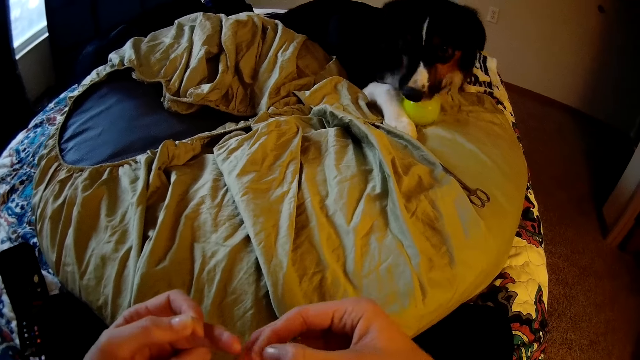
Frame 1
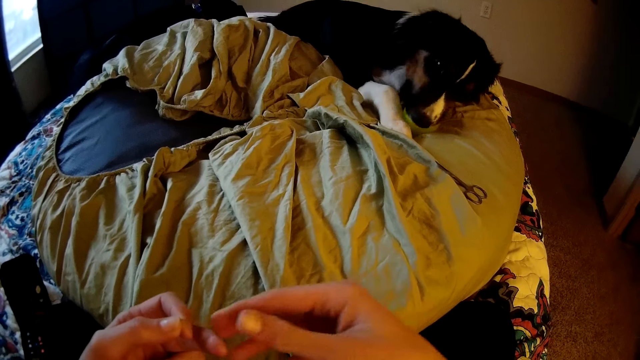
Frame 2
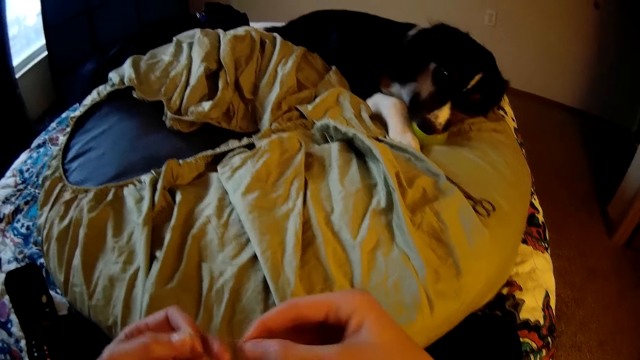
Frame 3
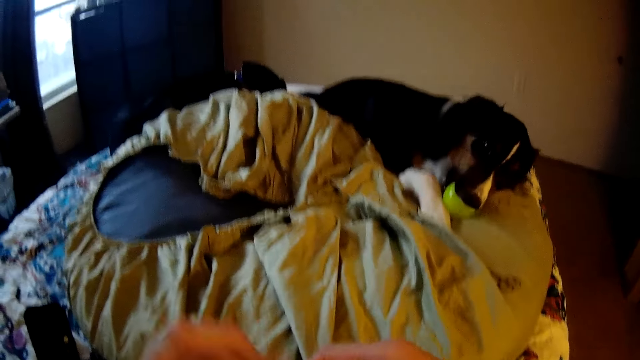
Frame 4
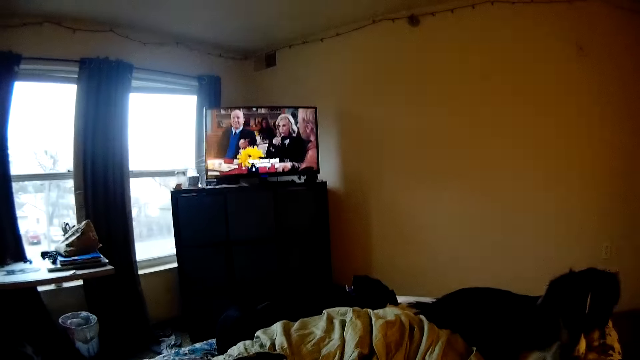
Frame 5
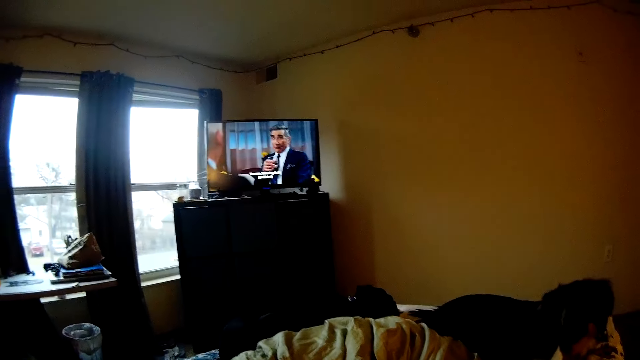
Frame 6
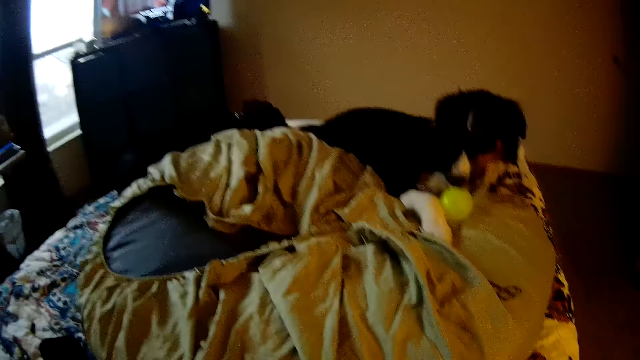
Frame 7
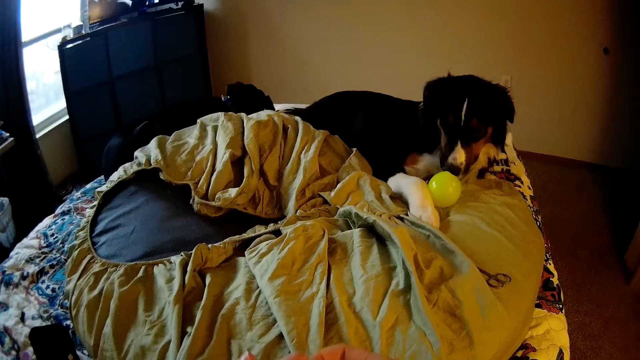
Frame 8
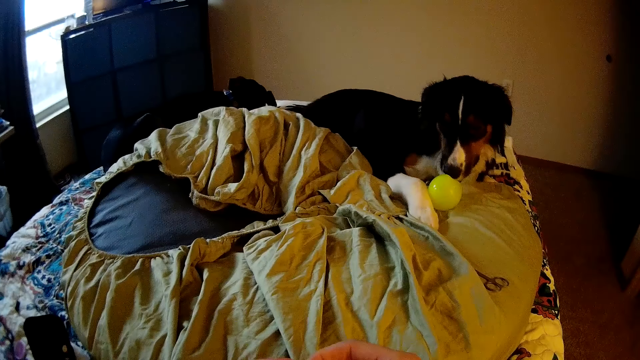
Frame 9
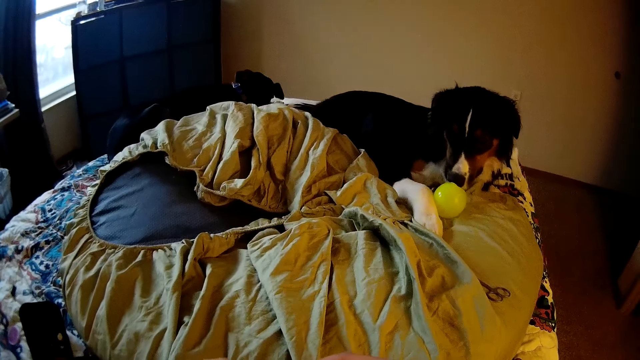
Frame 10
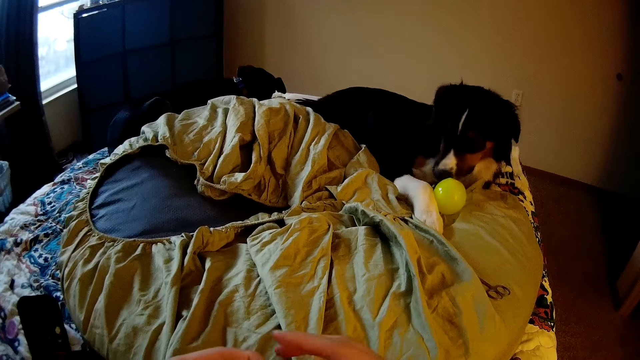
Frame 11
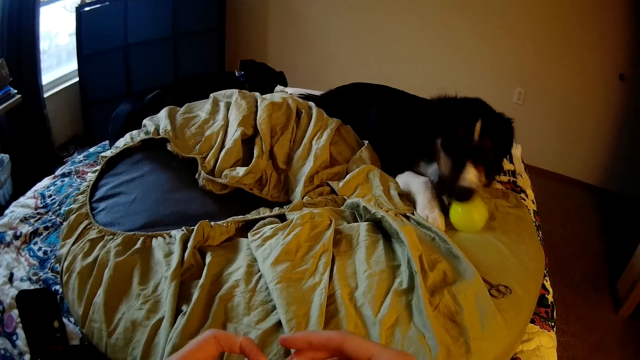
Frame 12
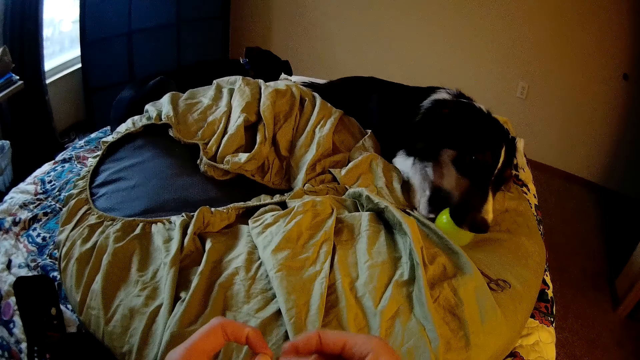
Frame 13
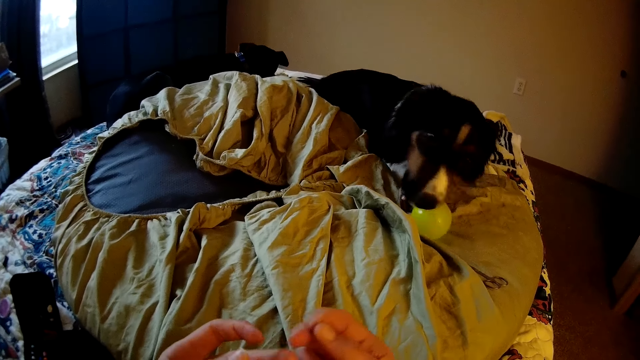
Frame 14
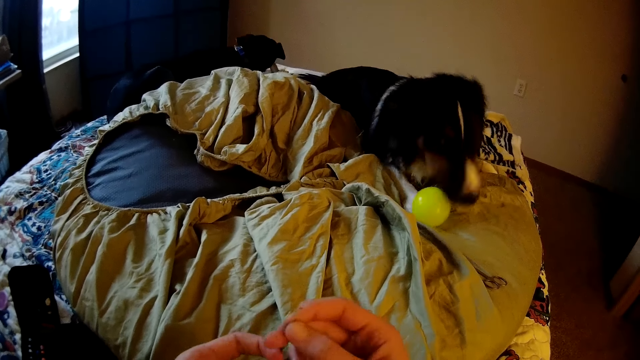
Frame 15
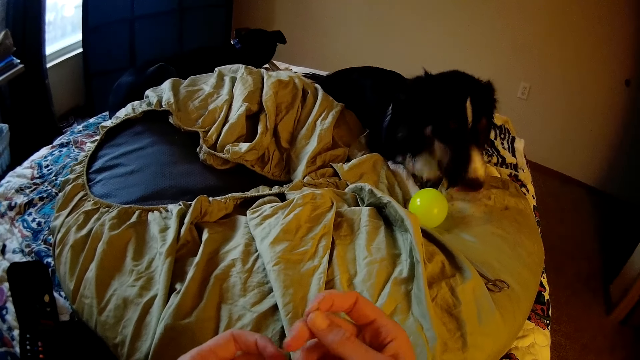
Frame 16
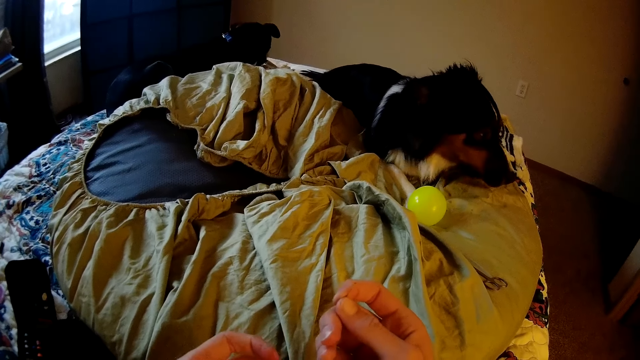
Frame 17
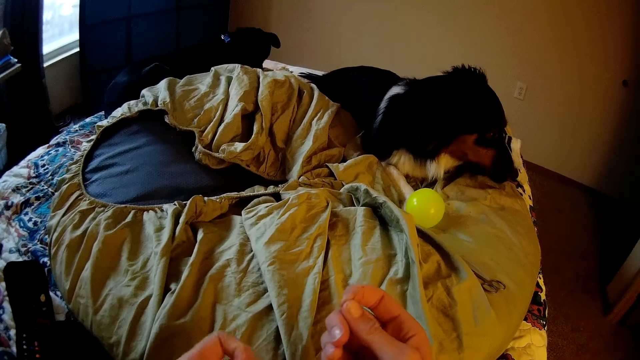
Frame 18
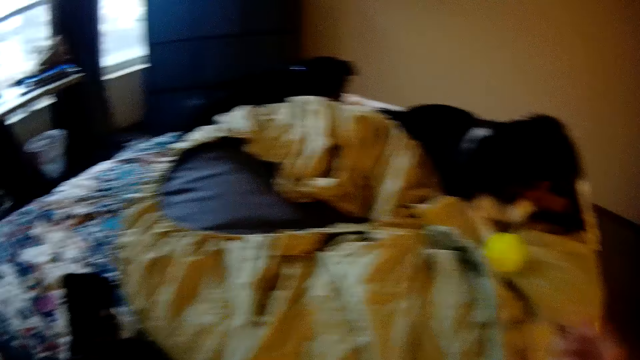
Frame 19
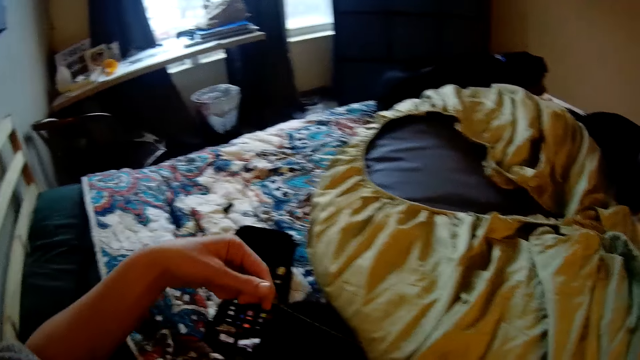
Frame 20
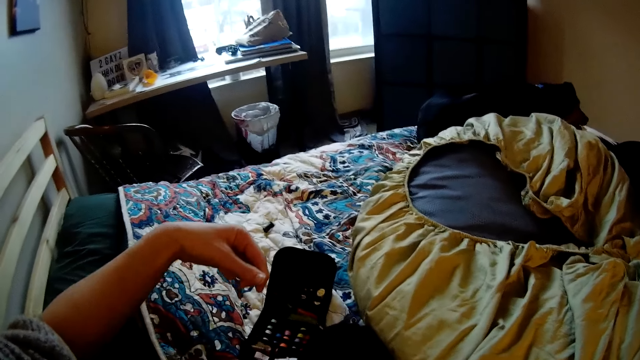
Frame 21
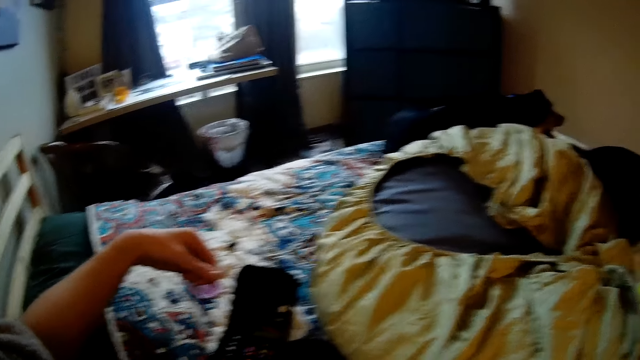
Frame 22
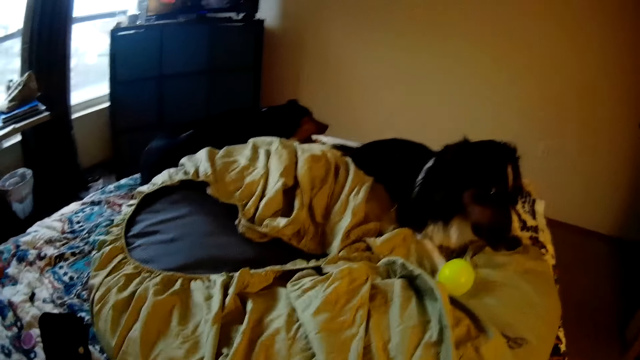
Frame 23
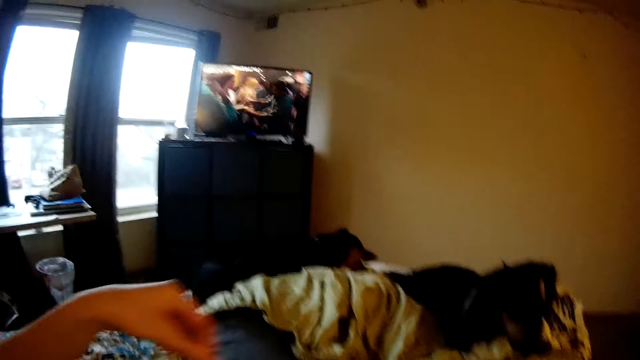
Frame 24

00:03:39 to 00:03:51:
The camera wearer watches the television. They look around the room. They thread the needle. They stretch the thread with both hands.

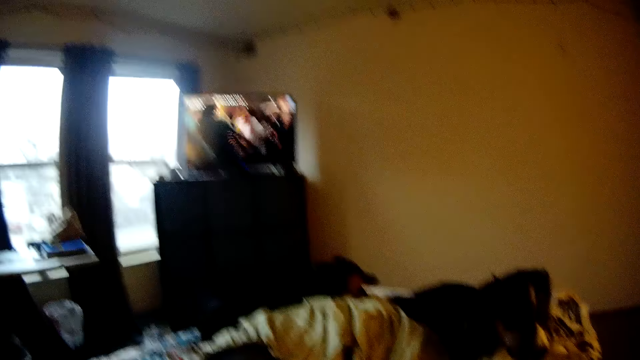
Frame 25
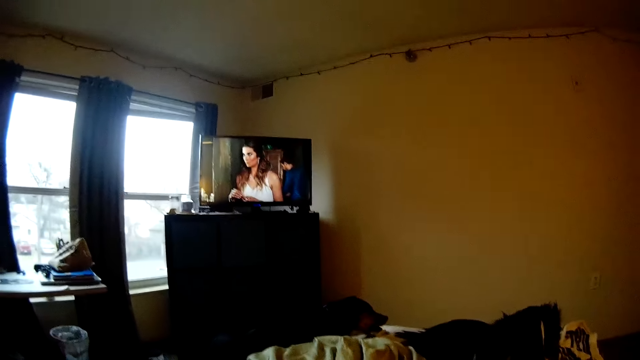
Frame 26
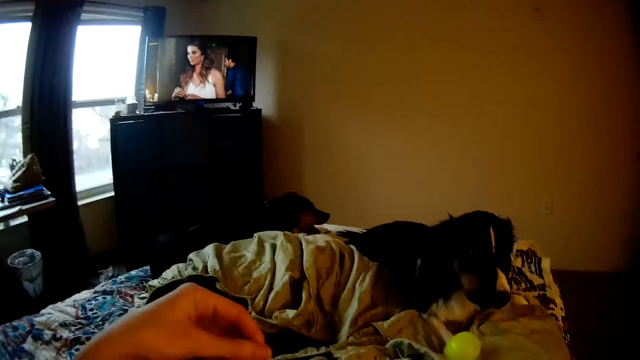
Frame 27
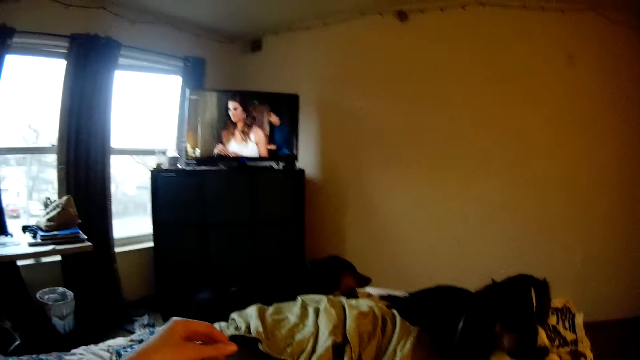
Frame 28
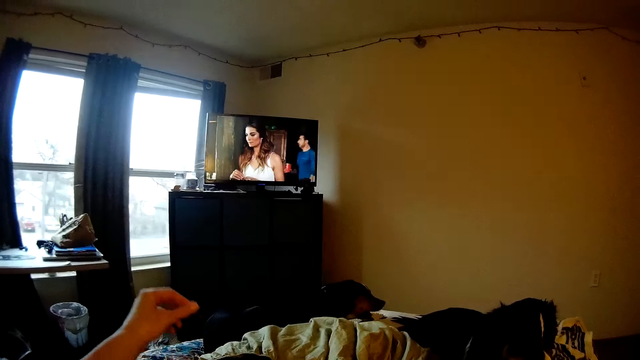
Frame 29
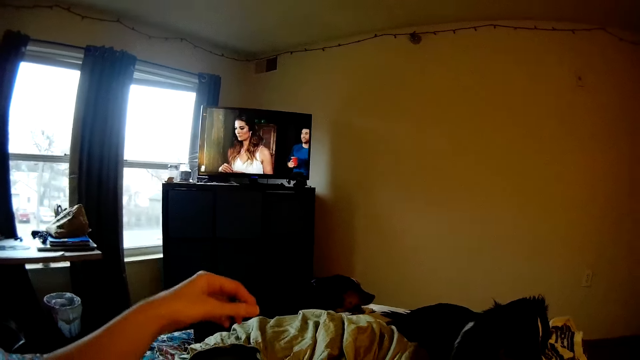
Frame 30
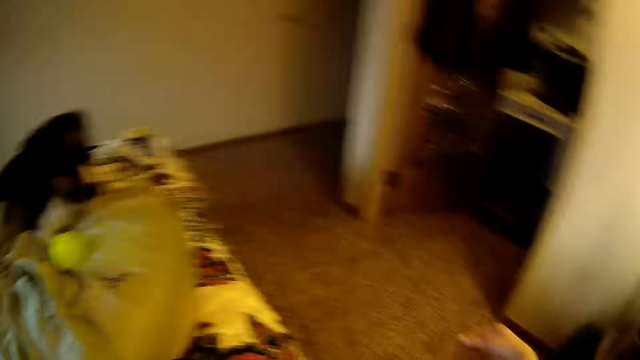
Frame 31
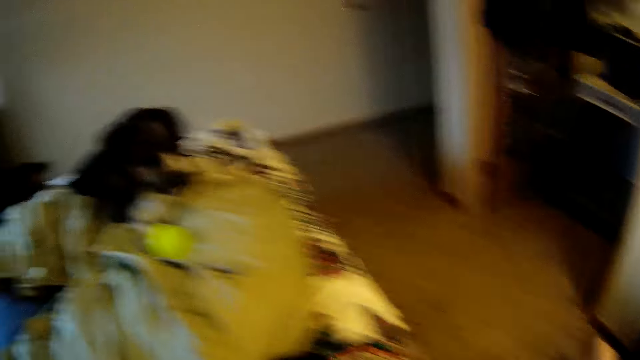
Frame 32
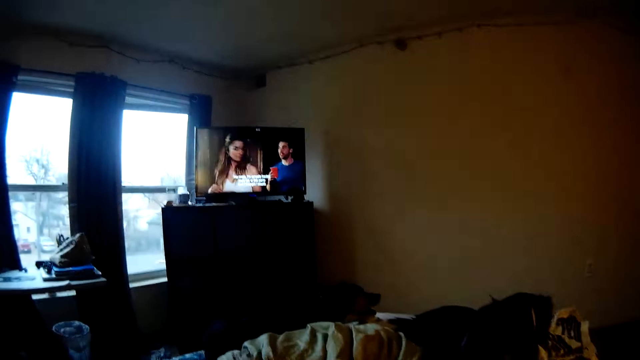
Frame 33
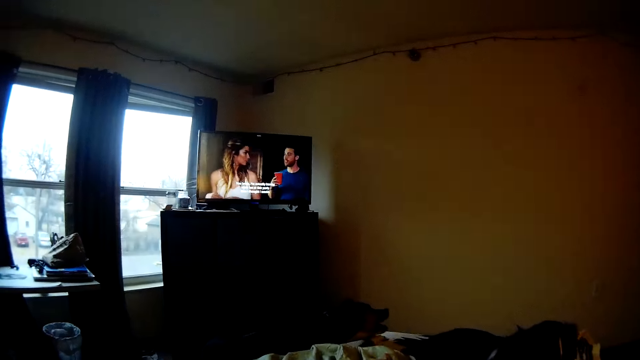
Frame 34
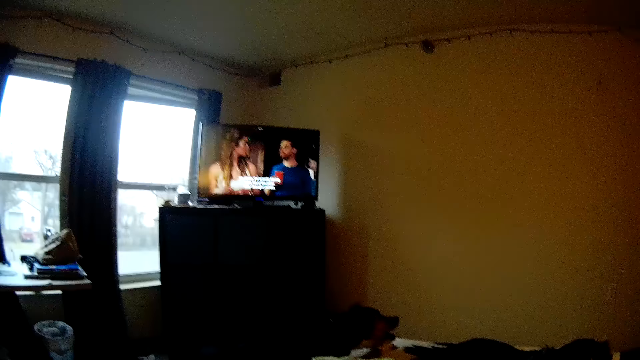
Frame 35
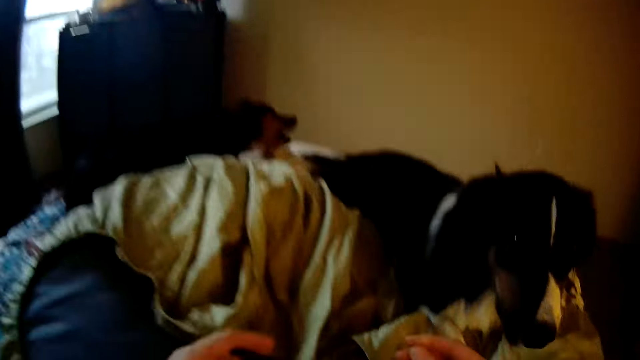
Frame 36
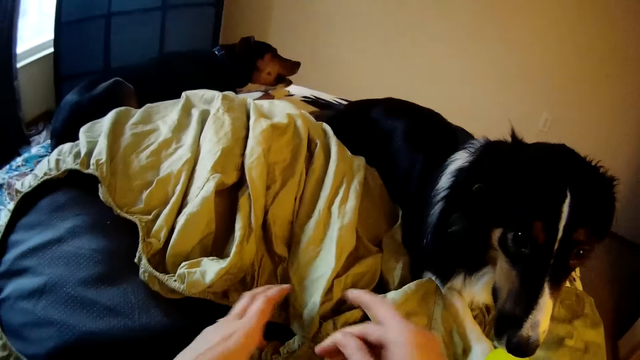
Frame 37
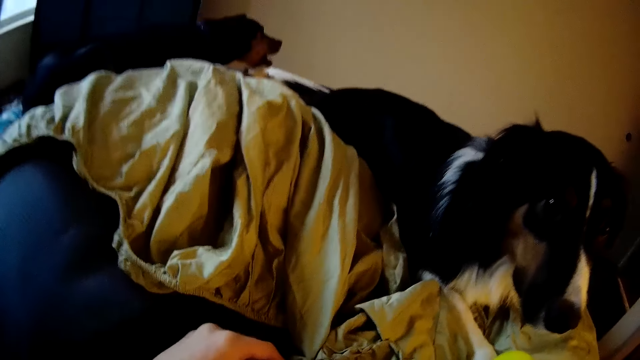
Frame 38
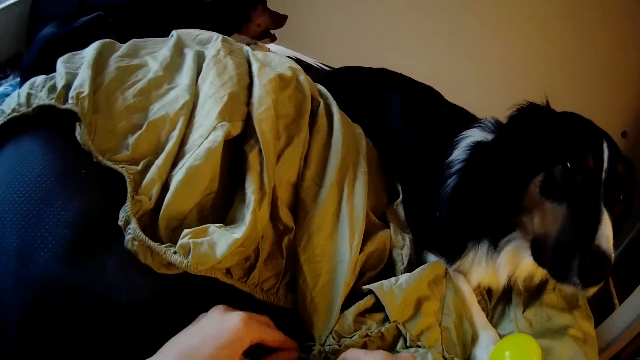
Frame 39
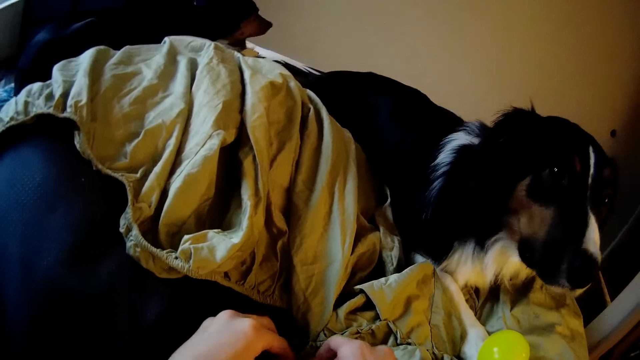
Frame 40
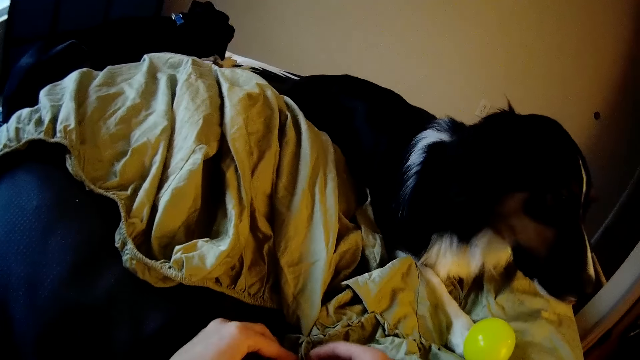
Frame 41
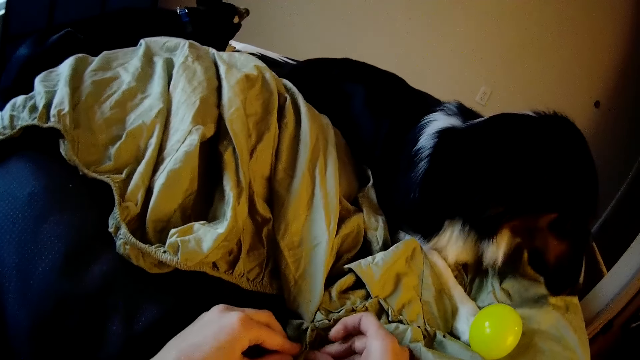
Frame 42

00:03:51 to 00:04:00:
The camera wearer watches the television. They thread the needle. They watch the television. They sew the floor pillow on a bed with the needle and thread.
